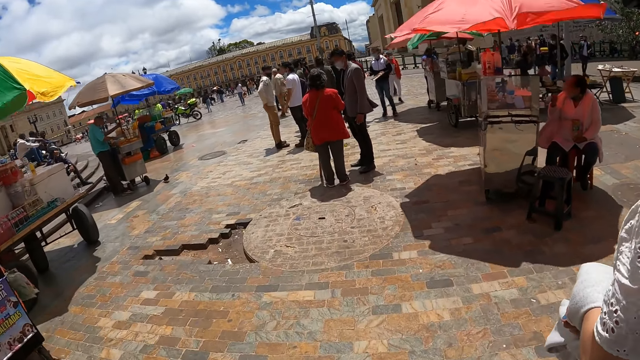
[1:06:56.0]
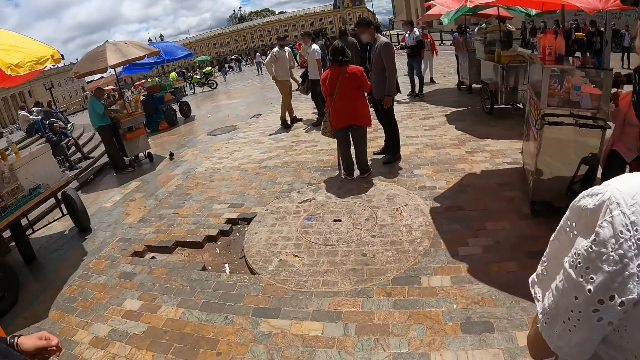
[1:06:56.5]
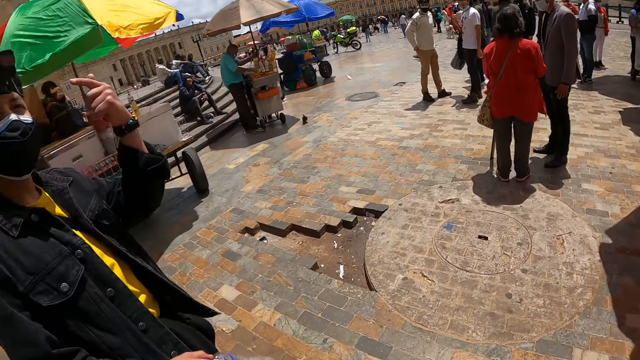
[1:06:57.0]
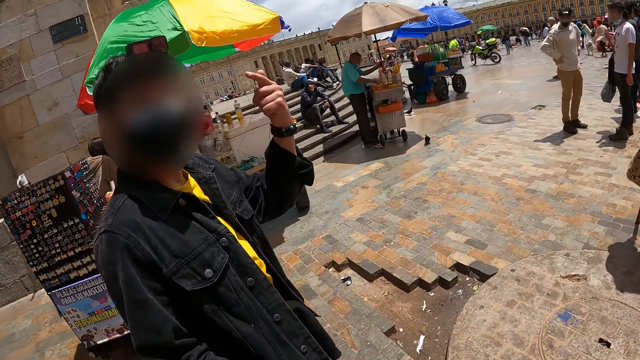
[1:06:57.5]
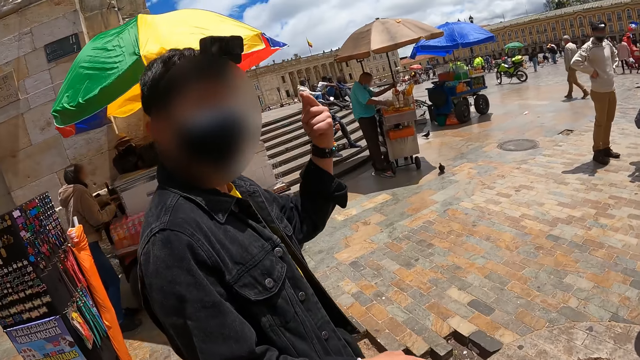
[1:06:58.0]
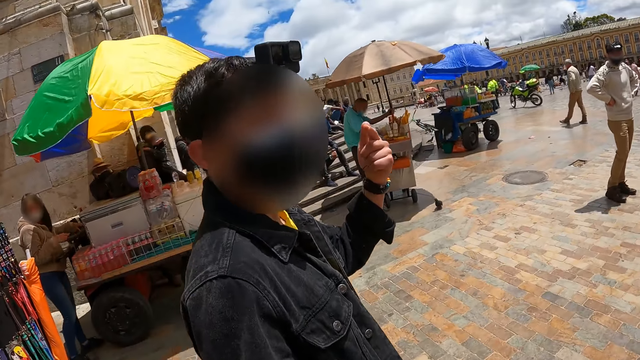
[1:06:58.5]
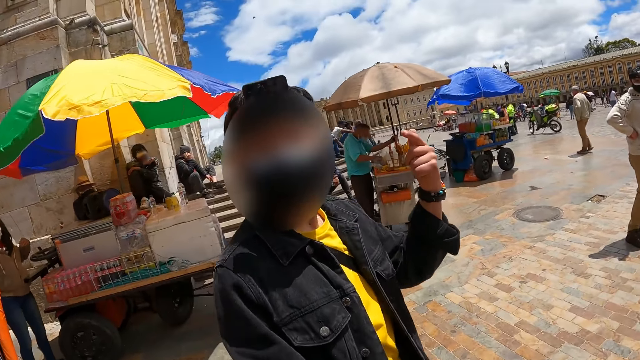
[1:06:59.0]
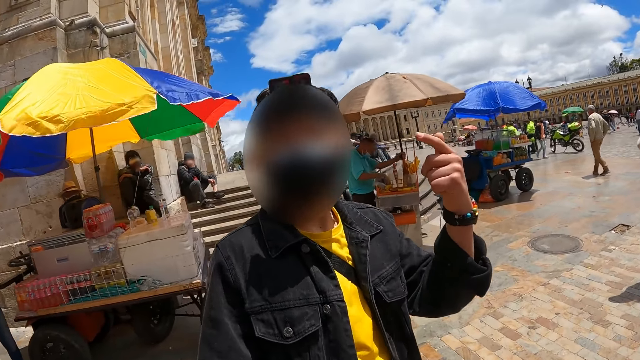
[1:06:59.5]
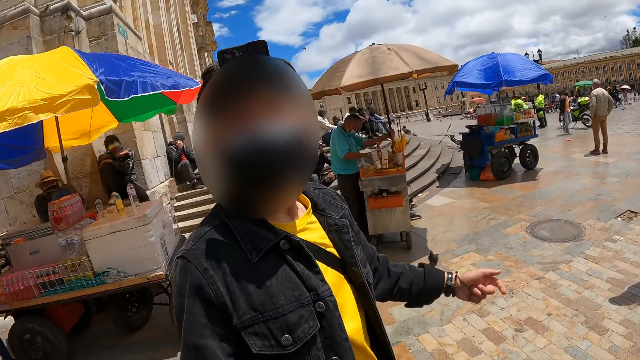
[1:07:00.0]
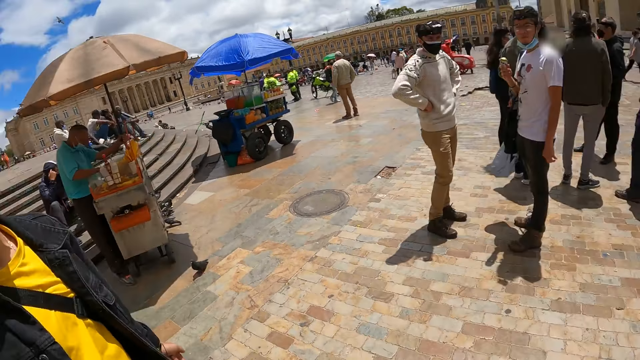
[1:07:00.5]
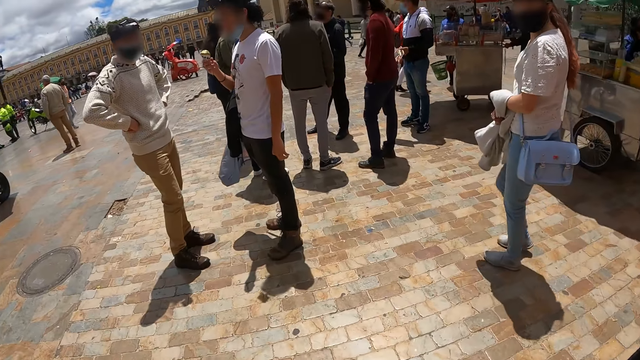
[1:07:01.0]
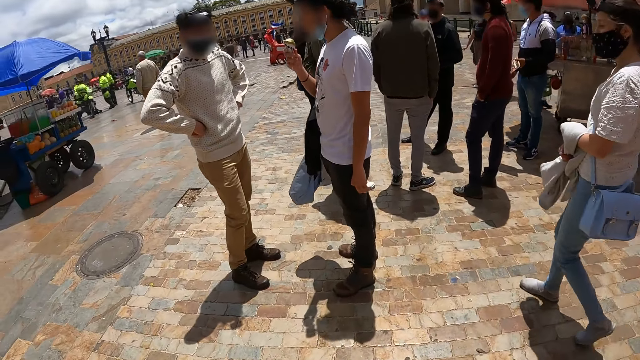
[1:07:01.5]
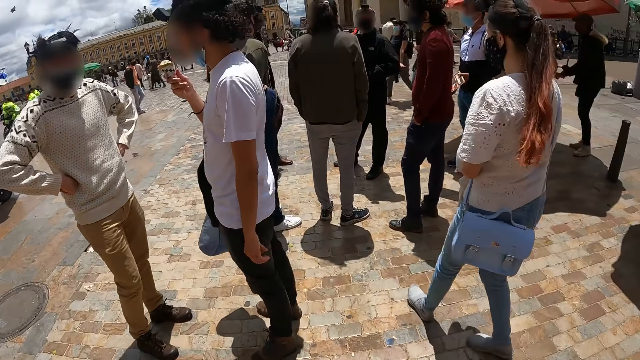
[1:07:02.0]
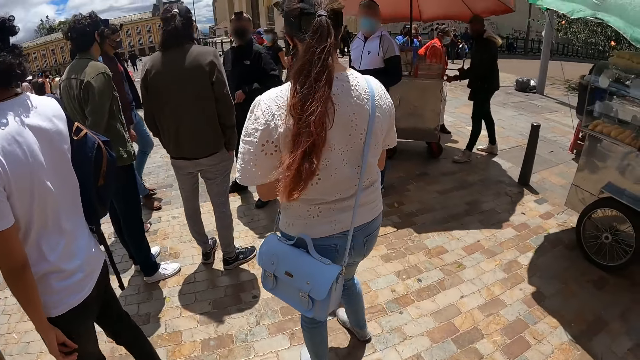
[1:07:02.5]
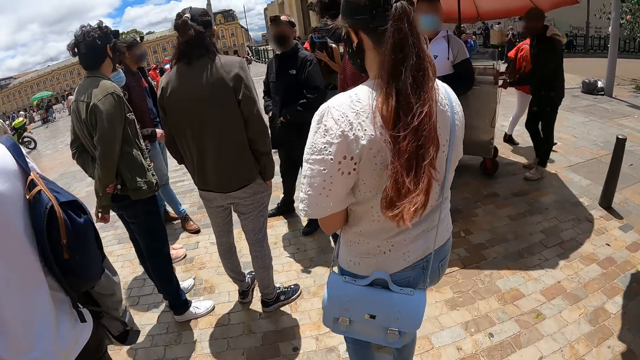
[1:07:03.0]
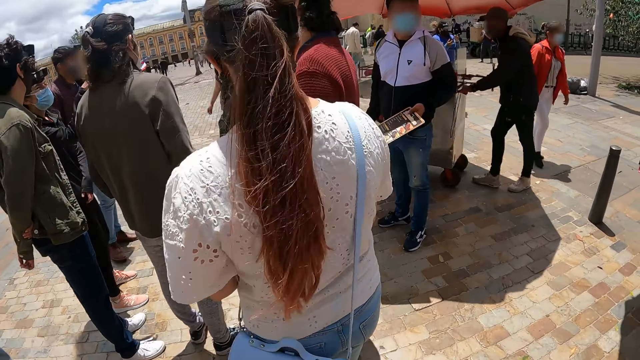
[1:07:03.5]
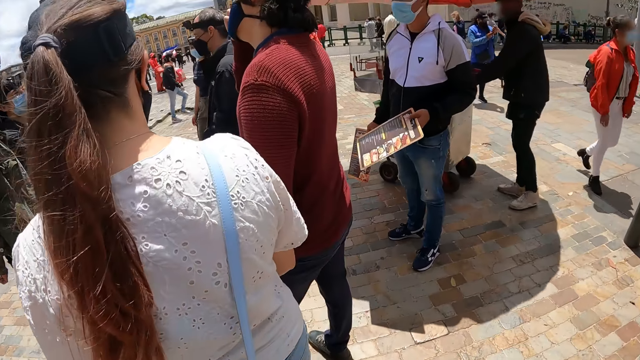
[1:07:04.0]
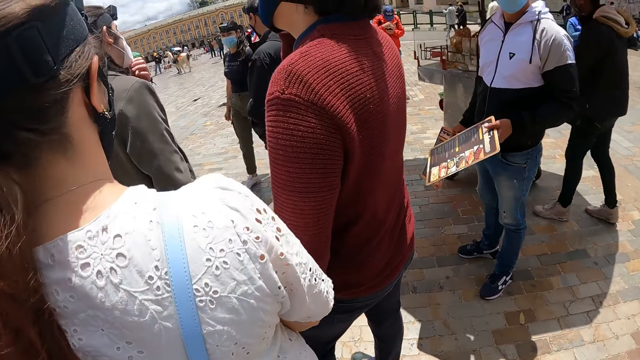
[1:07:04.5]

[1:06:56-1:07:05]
A woman walks around. A man interacts with the camera wearer. The camera wearer looks around.

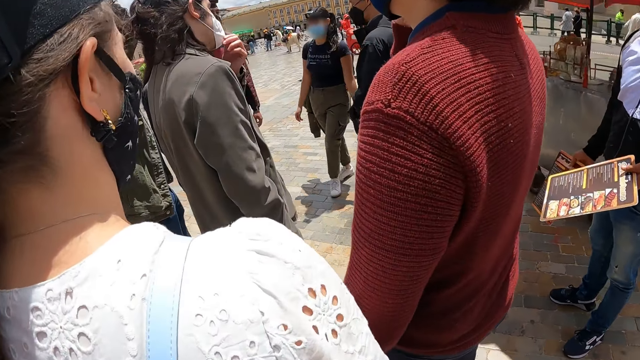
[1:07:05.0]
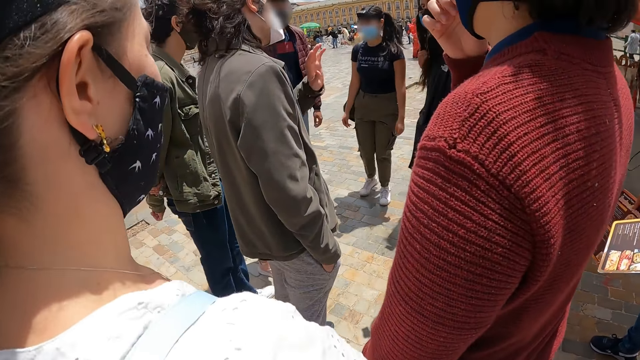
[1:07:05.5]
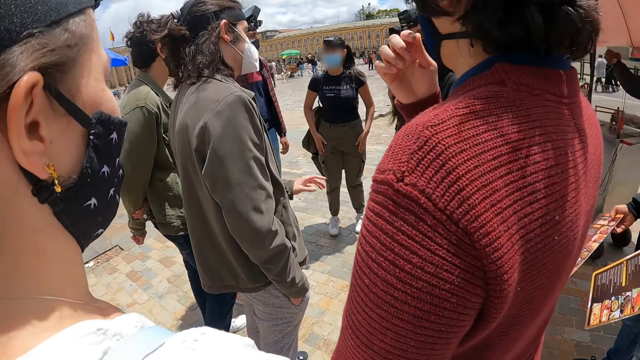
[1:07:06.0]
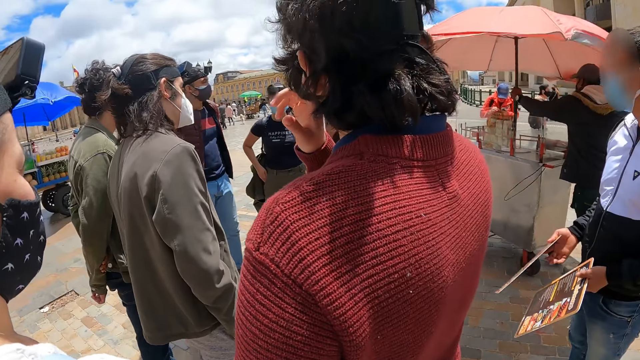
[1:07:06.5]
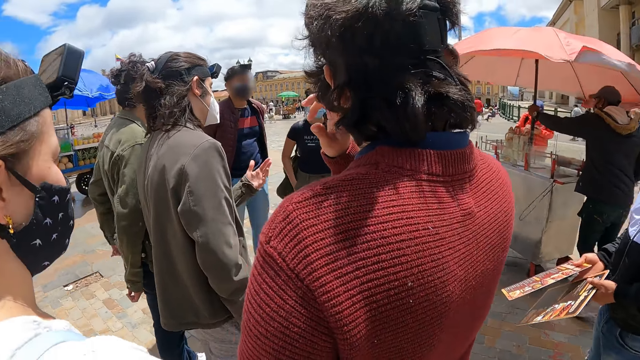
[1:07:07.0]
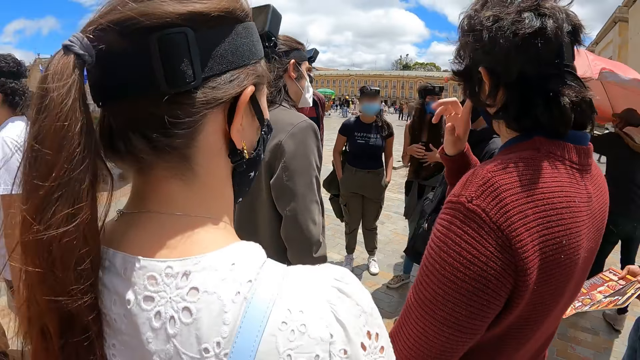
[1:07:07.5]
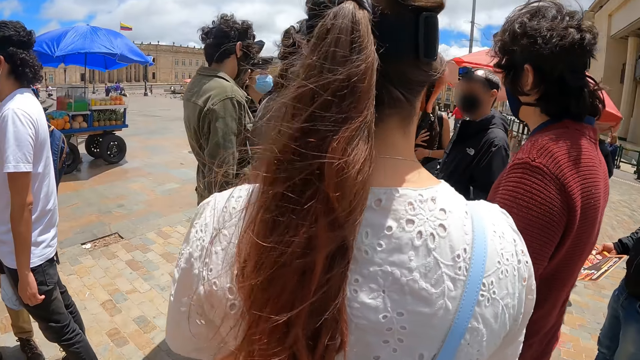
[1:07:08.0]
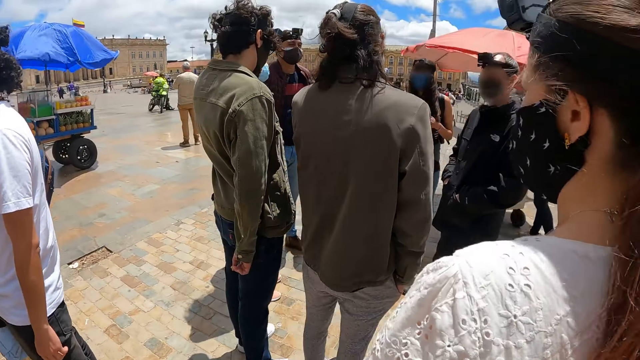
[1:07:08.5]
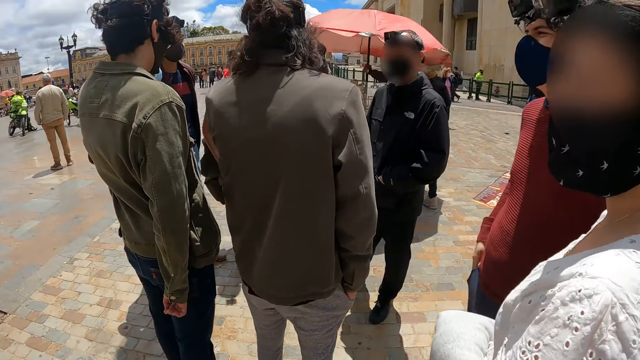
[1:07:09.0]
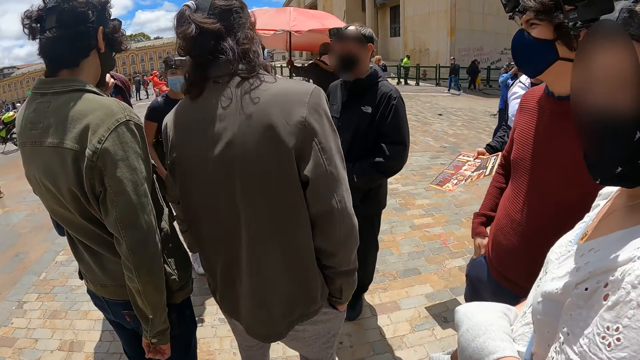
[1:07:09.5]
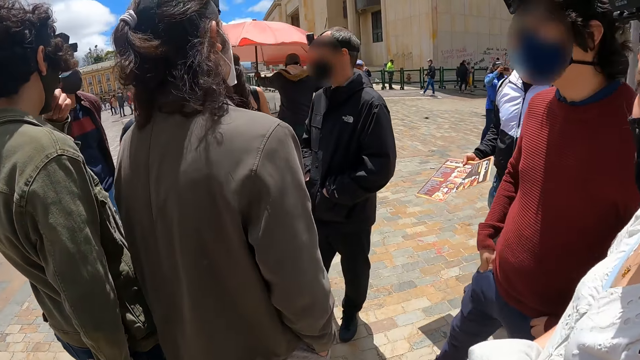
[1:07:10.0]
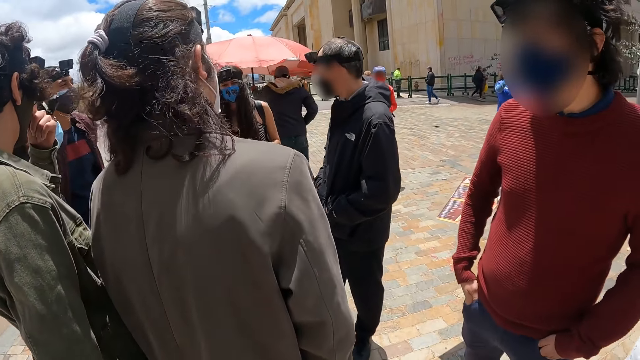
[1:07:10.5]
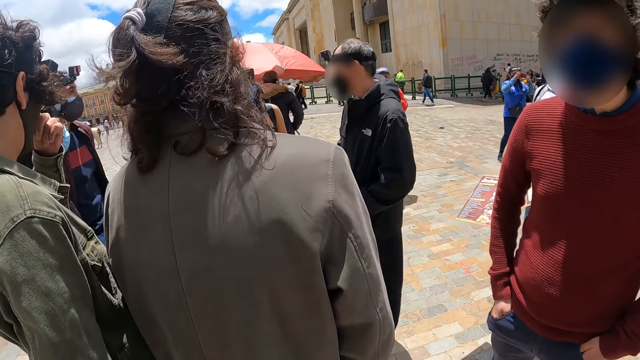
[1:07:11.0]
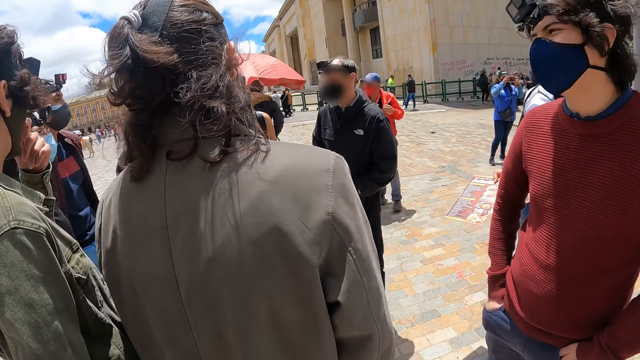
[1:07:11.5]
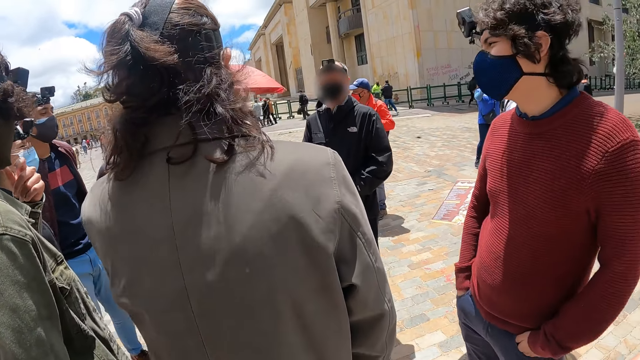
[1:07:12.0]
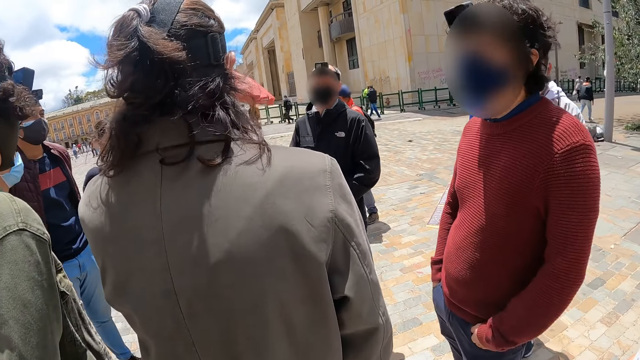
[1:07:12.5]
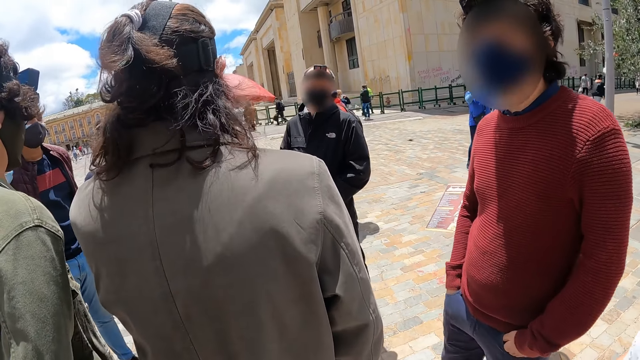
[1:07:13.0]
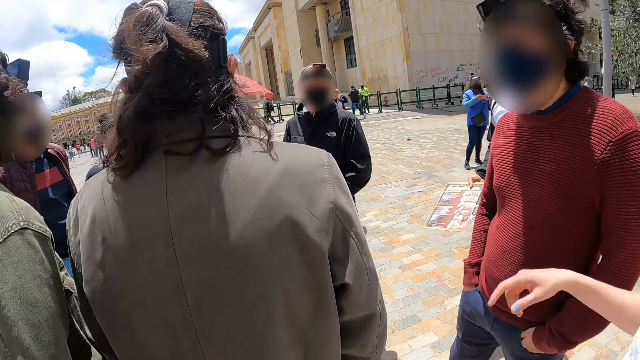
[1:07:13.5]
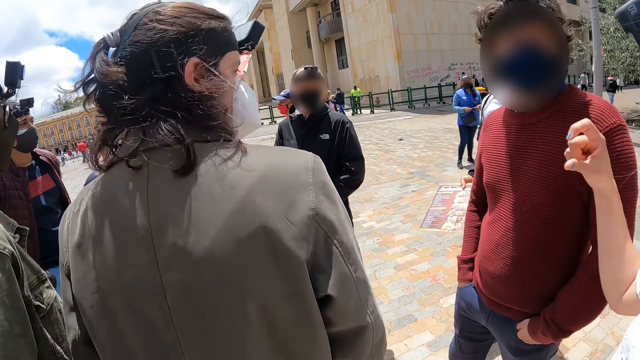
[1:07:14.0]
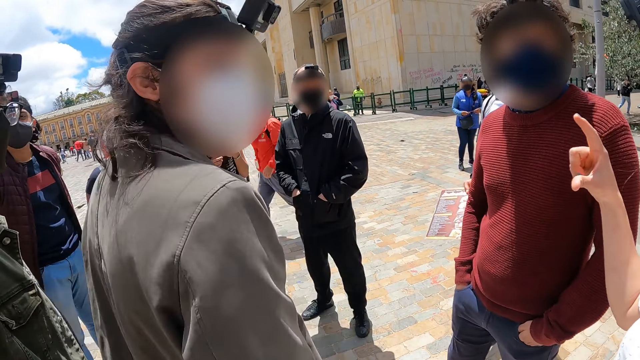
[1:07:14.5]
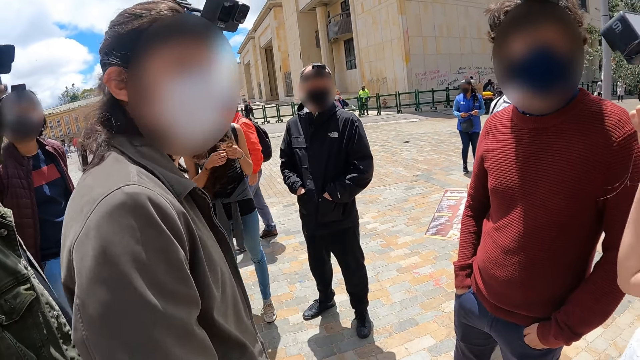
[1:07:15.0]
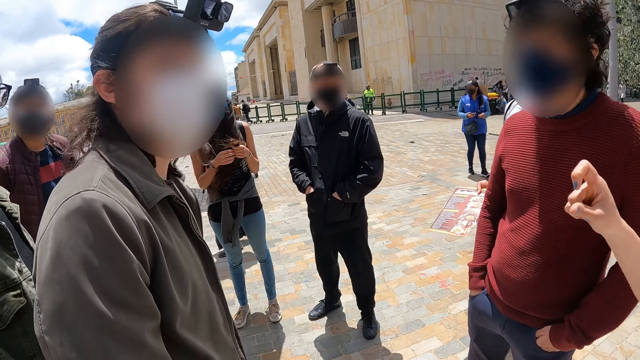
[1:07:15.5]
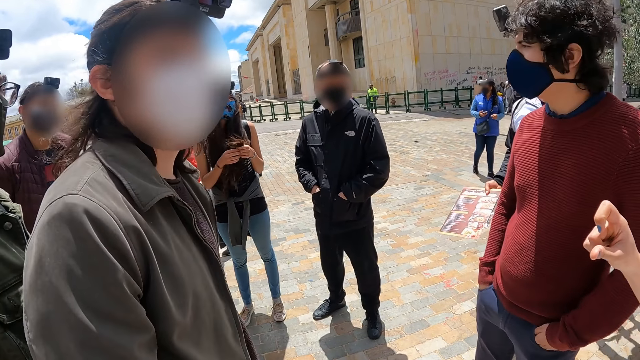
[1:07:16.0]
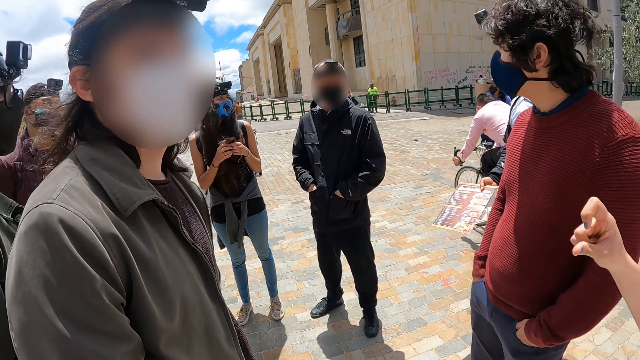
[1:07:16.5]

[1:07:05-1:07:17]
A woman interacts with a multitude. The woman looks around, points around and interacts with a man.
